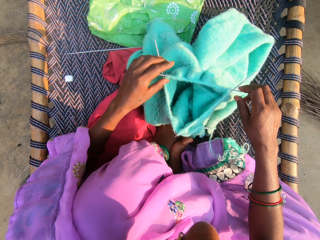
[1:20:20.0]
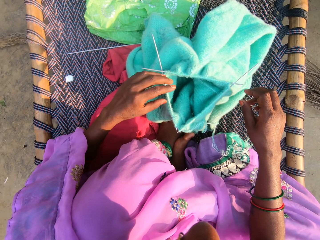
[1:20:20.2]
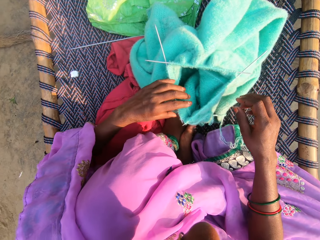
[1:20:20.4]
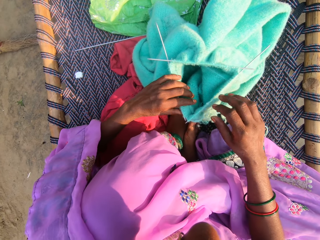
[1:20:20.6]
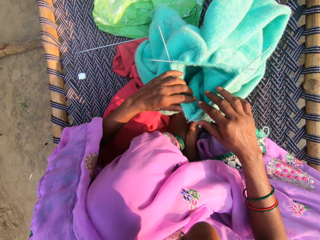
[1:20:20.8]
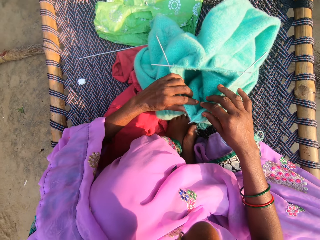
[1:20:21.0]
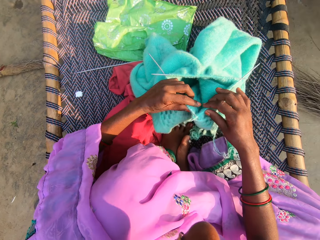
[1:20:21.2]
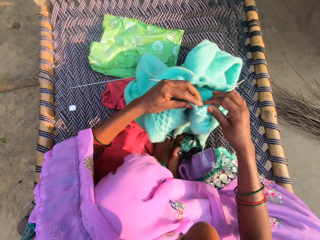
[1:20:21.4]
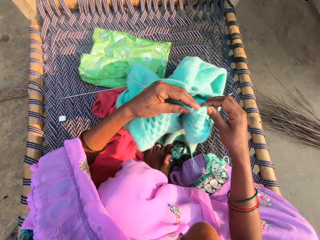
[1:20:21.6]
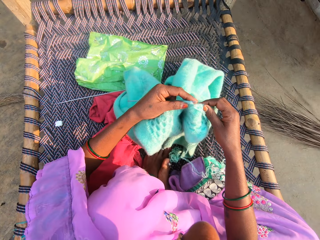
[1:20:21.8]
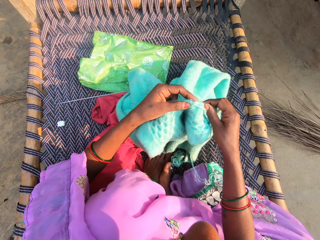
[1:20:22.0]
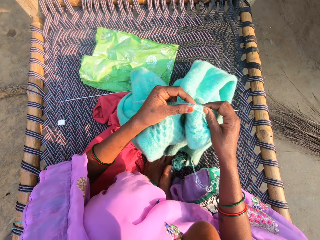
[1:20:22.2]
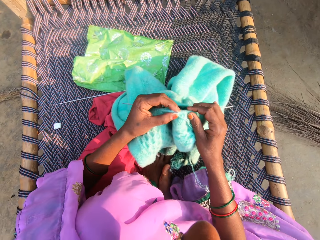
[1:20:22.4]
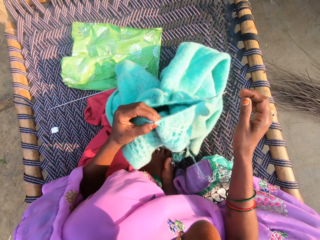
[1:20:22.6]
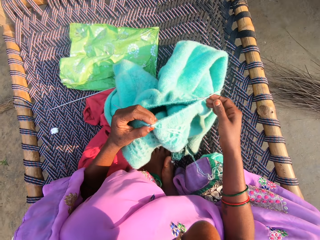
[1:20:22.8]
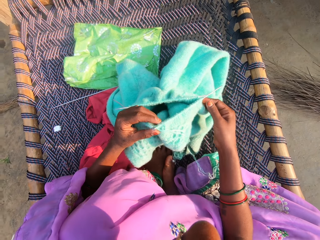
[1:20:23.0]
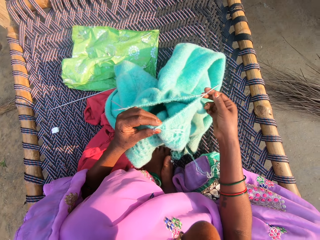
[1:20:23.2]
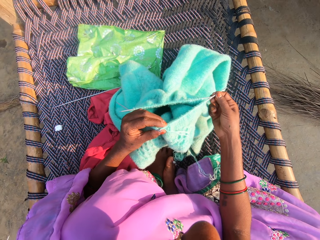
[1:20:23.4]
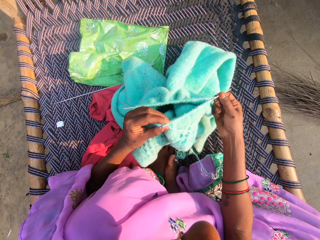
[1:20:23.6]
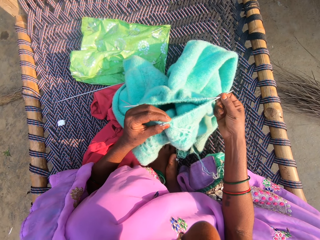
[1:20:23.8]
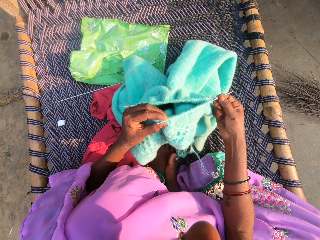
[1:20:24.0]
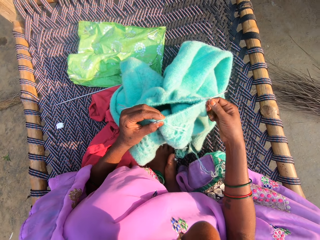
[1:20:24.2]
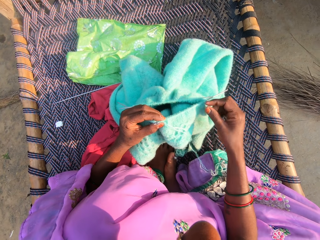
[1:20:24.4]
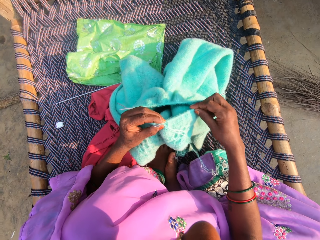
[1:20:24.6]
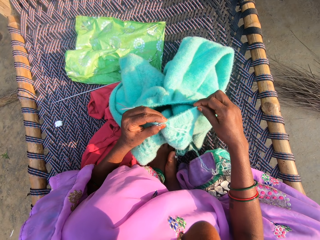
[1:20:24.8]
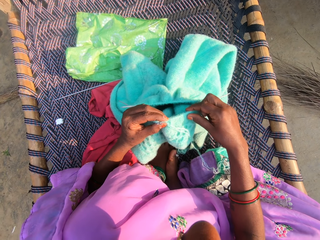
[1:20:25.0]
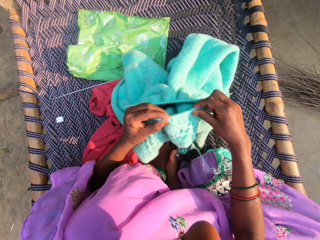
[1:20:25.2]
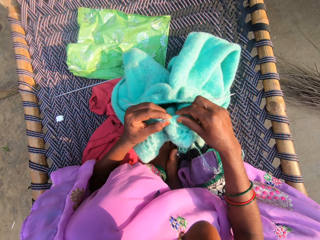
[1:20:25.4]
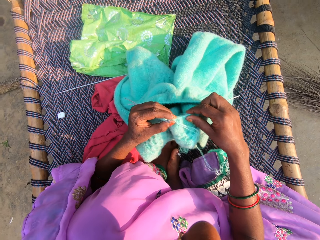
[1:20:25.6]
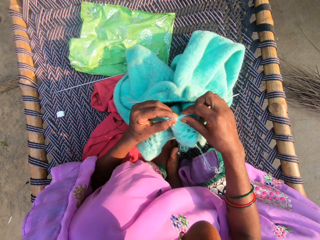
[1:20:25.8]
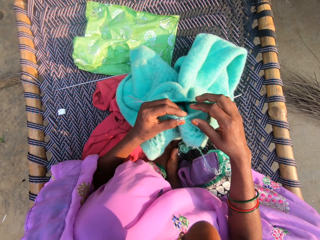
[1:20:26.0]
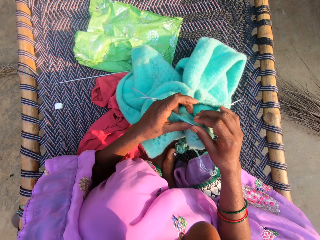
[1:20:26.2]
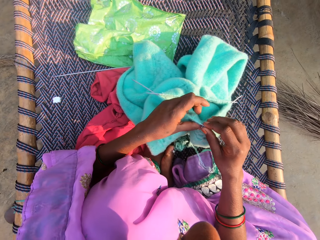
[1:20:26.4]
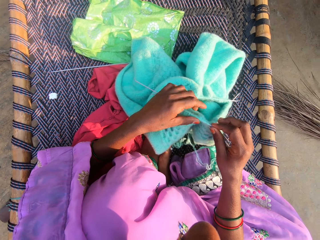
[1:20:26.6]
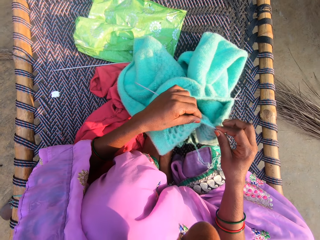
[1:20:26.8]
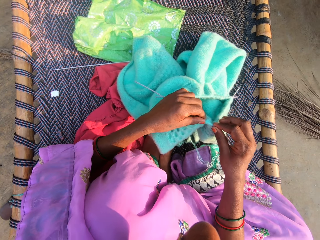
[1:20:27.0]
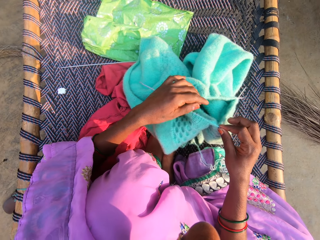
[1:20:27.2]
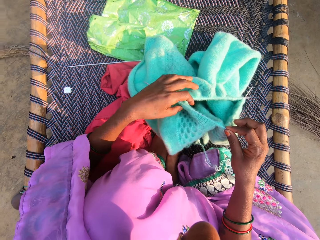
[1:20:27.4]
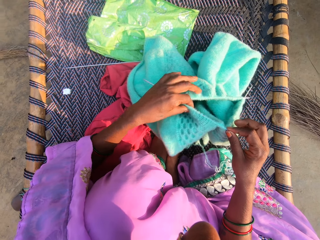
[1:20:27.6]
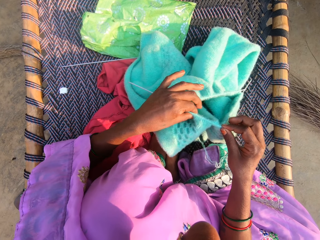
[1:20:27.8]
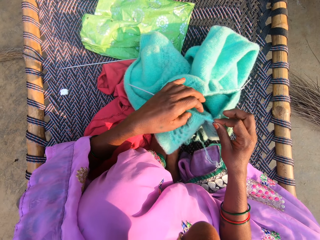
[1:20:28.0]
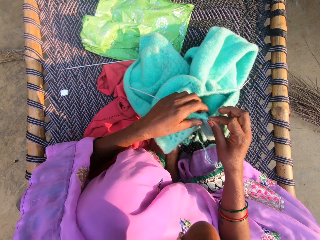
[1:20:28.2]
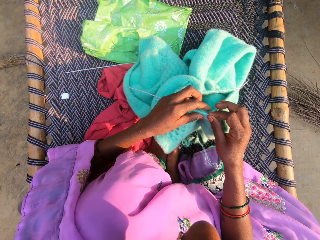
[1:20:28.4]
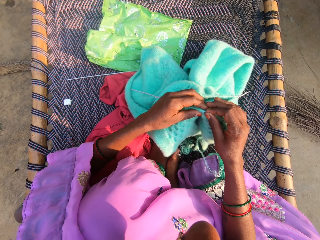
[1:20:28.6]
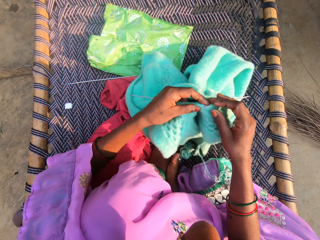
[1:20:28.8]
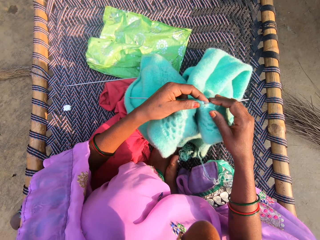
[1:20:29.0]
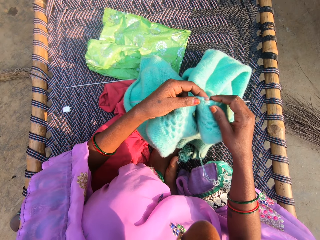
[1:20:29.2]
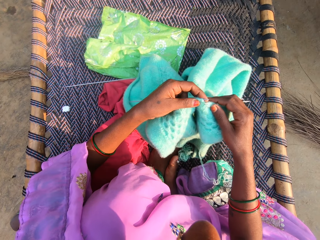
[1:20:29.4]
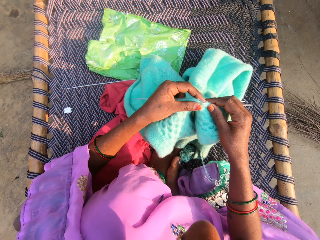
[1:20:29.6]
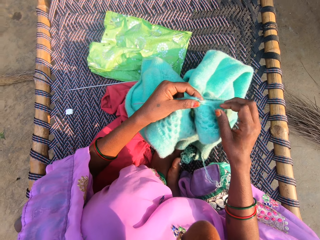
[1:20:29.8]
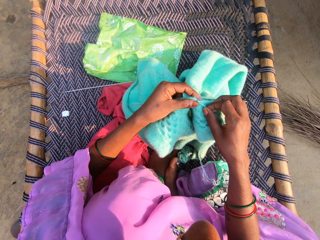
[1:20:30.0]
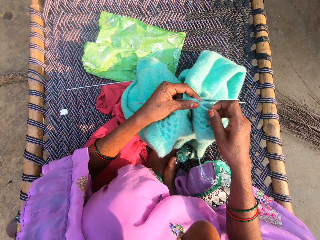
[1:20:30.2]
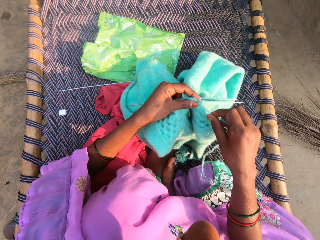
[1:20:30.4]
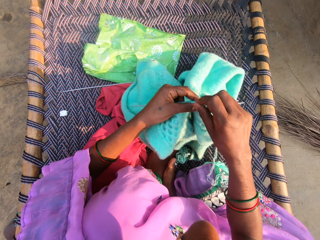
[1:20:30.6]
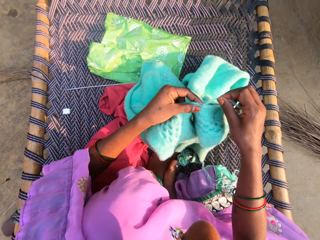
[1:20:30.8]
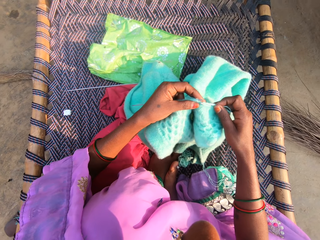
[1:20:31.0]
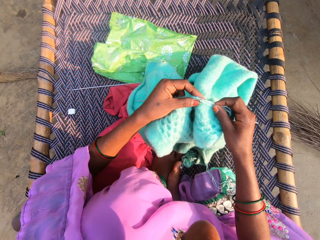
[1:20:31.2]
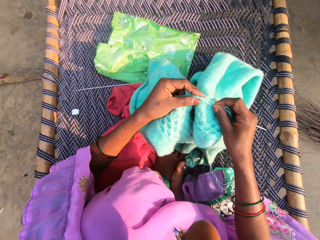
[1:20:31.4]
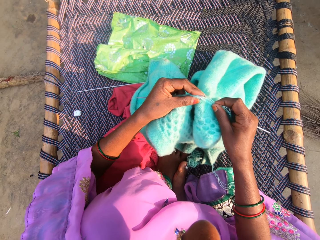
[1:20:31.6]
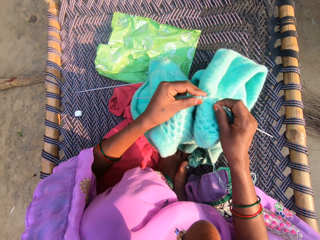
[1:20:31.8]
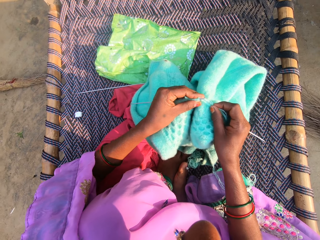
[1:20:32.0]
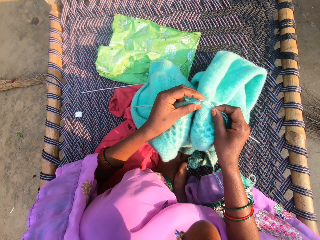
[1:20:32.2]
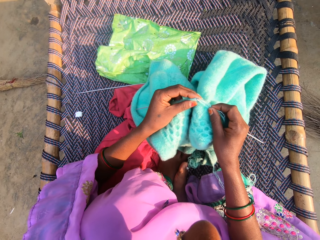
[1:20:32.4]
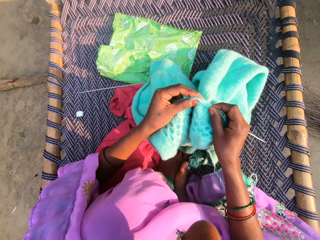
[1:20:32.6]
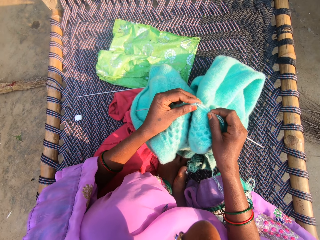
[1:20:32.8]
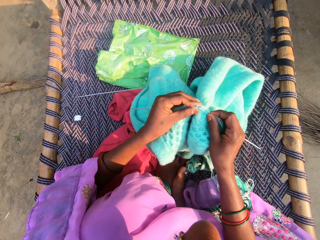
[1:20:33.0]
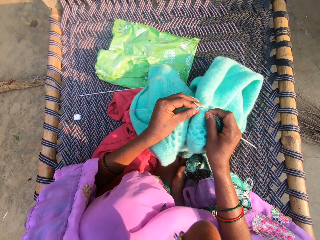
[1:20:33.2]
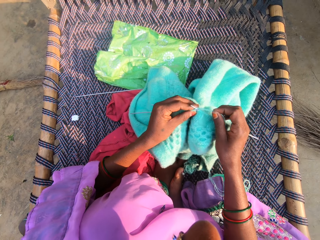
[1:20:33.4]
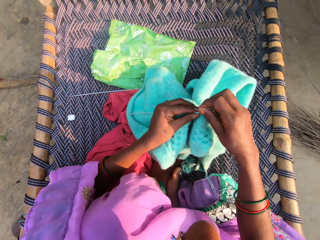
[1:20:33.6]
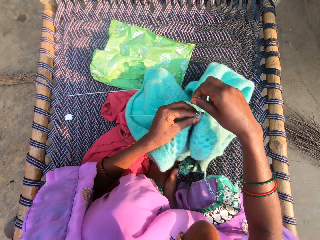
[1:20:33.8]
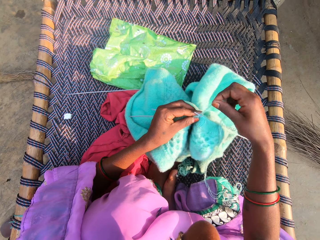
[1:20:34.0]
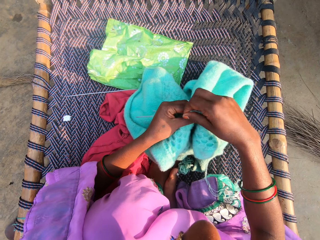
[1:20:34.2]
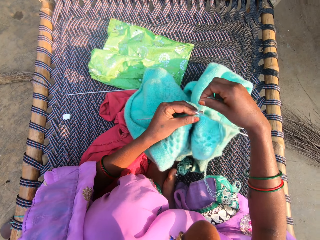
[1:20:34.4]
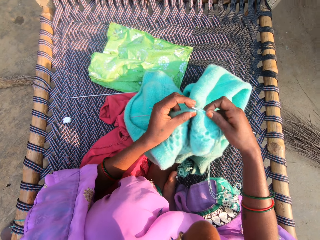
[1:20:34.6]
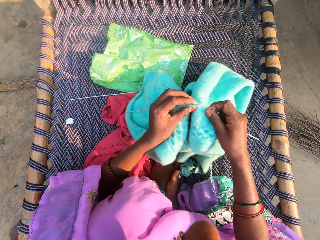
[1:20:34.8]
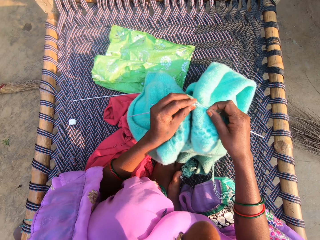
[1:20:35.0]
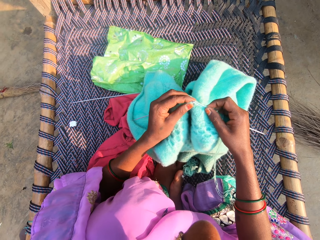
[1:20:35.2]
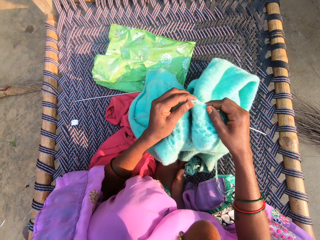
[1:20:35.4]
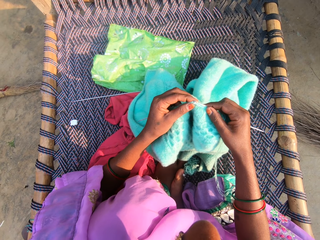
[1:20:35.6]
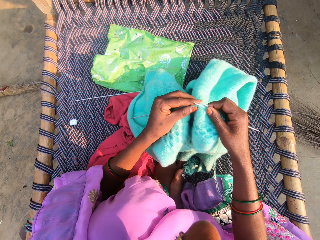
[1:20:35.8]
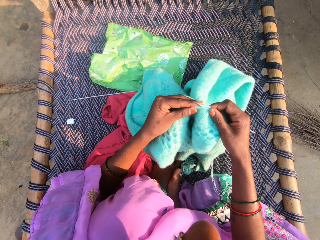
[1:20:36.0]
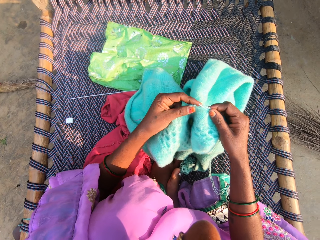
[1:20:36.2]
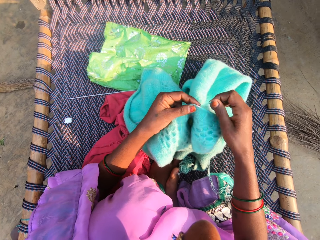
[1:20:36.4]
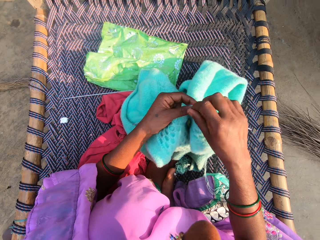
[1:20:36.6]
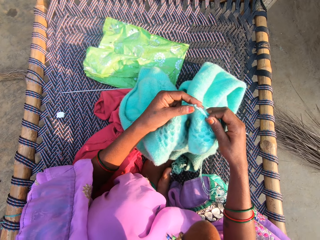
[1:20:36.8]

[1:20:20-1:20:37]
The camera wearer holds a fabric. They pull the fabric. They push threads together. They knit the material with both hands.

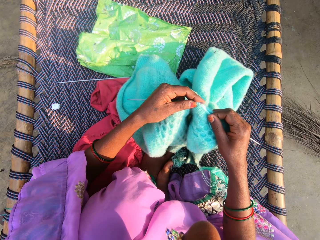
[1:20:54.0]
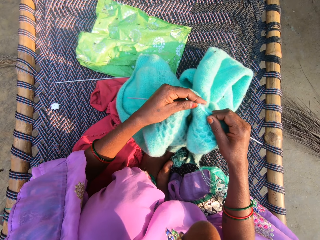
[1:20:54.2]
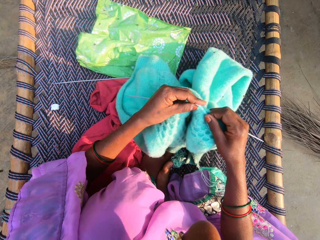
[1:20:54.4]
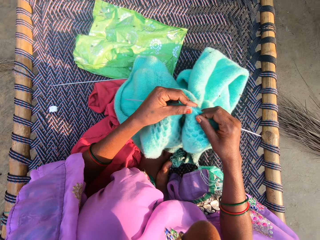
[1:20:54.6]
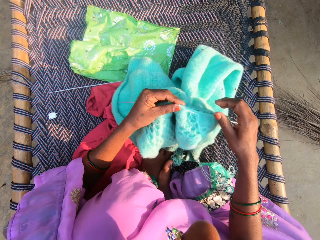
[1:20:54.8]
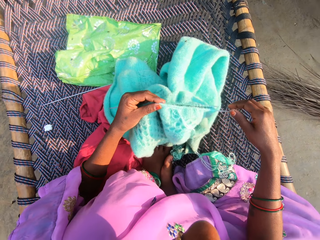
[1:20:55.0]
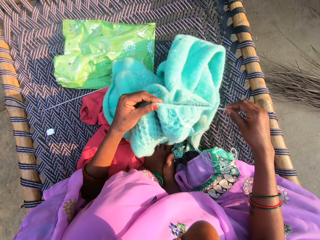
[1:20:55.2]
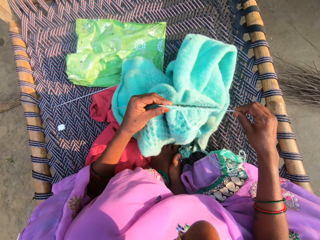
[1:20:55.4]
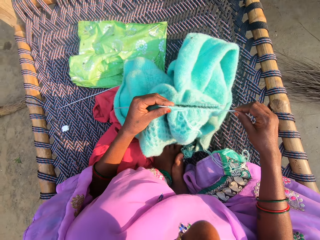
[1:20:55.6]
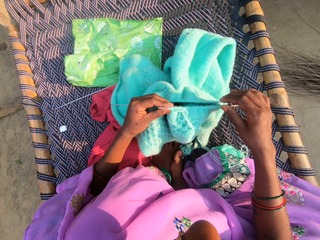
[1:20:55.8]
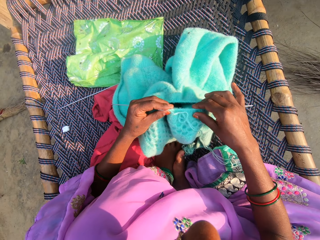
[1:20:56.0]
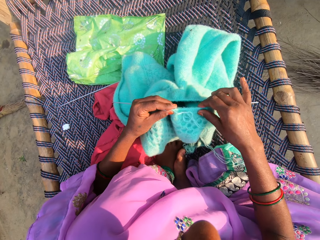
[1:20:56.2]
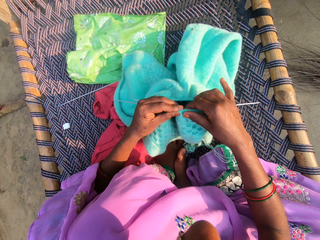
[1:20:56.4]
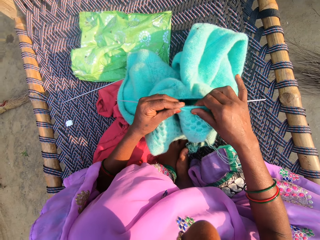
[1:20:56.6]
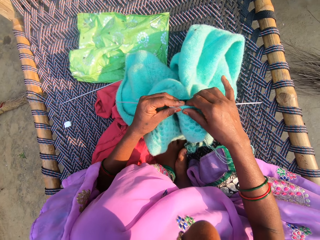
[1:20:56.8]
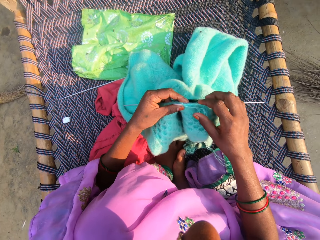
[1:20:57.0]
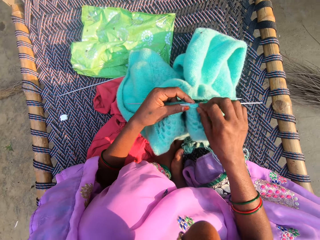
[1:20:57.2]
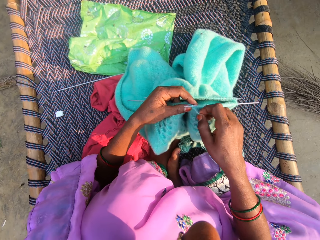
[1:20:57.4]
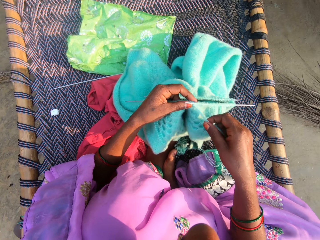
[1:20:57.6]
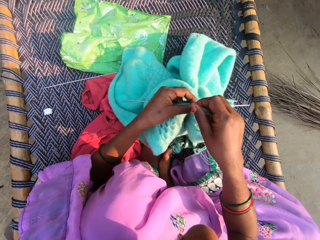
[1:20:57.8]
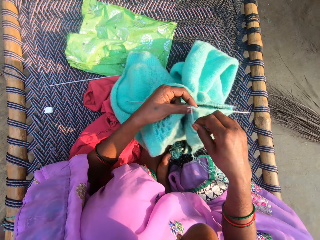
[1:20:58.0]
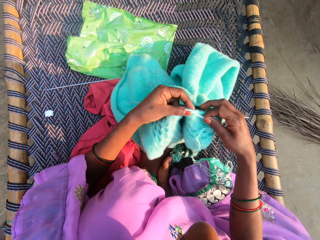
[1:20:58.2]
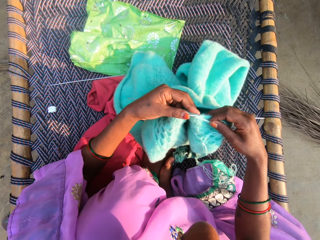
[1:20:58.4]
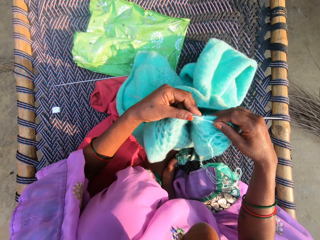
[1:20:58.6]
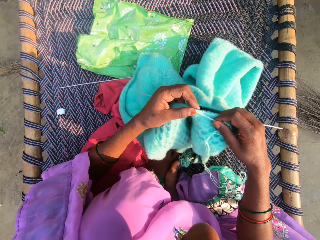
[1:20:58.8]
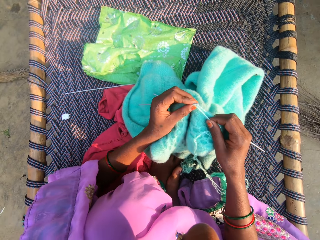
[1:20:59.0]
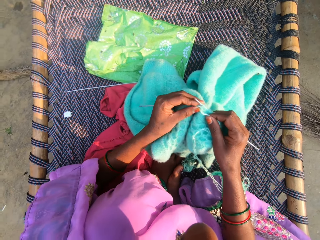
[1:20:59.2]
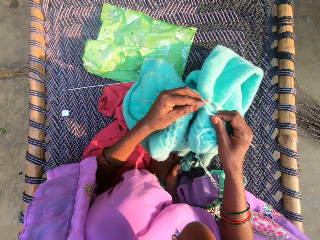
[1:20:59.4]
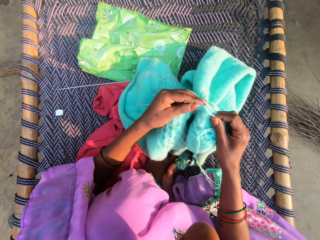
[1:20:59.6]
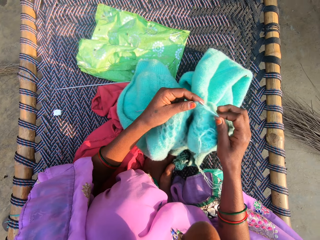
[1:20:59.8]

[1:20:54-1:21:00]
The camera wearer touches a crochet. They push threads together.
